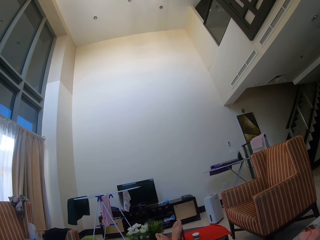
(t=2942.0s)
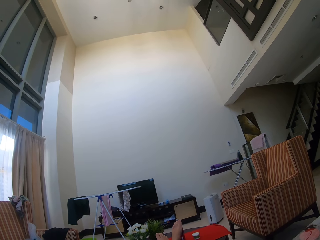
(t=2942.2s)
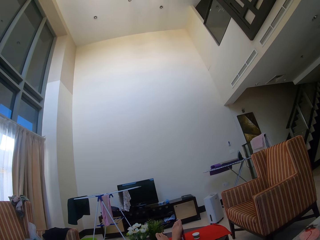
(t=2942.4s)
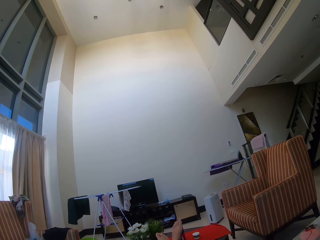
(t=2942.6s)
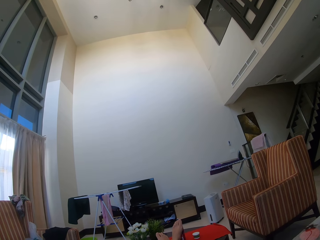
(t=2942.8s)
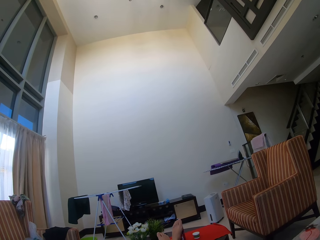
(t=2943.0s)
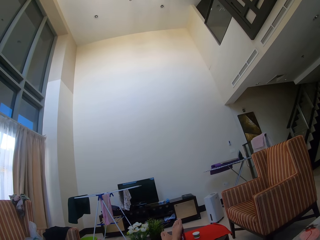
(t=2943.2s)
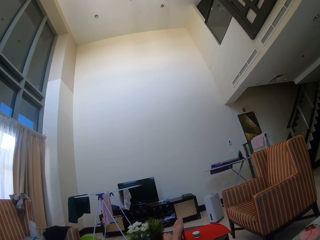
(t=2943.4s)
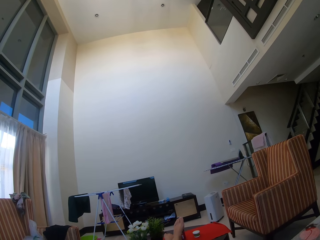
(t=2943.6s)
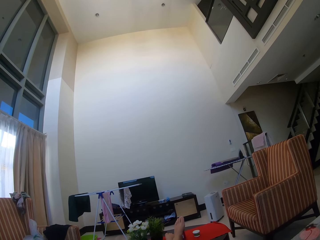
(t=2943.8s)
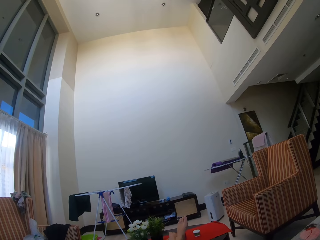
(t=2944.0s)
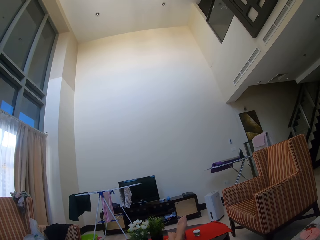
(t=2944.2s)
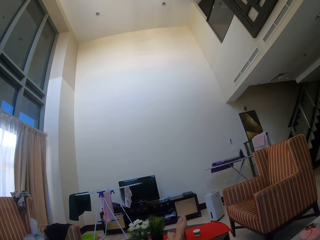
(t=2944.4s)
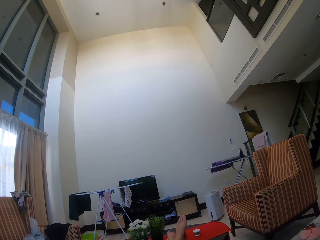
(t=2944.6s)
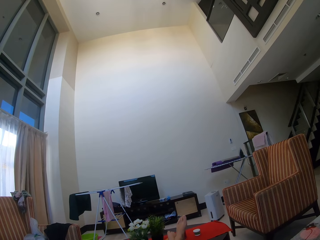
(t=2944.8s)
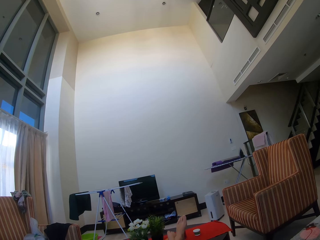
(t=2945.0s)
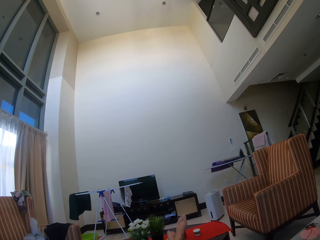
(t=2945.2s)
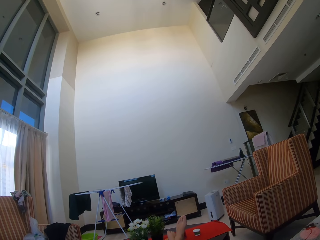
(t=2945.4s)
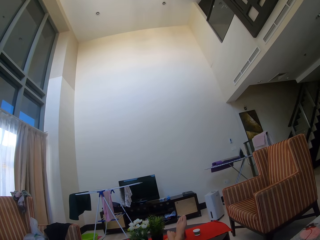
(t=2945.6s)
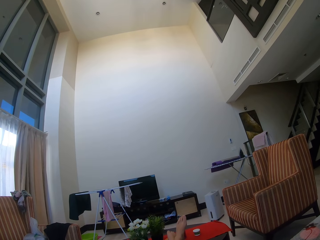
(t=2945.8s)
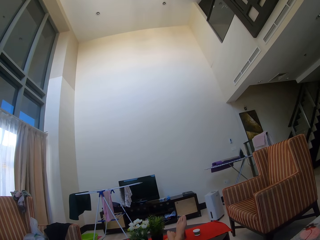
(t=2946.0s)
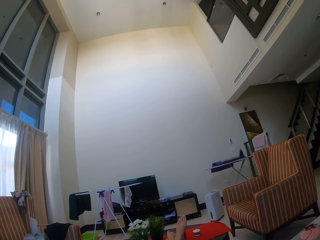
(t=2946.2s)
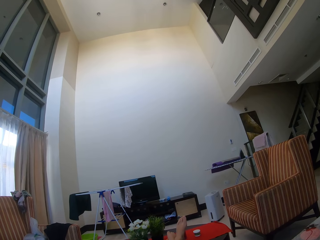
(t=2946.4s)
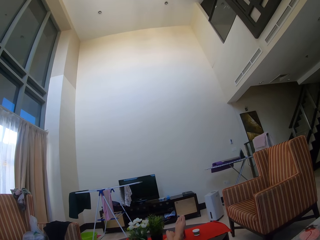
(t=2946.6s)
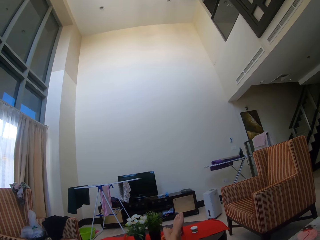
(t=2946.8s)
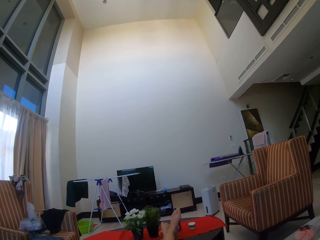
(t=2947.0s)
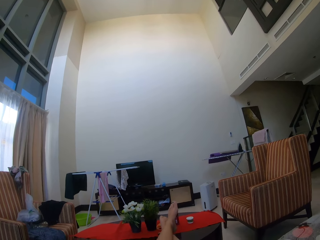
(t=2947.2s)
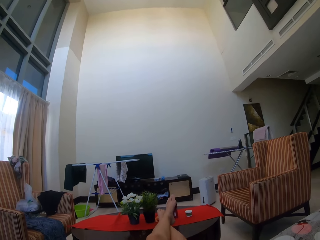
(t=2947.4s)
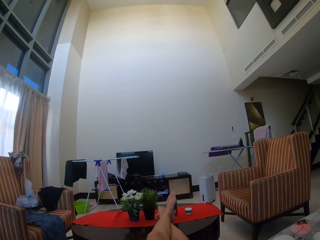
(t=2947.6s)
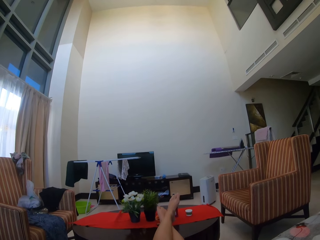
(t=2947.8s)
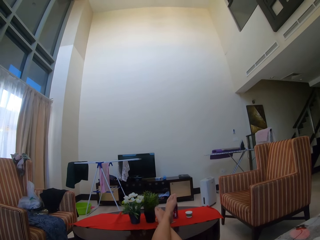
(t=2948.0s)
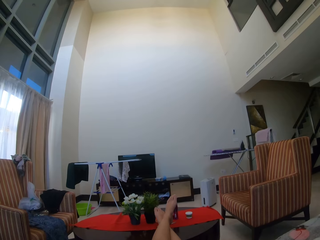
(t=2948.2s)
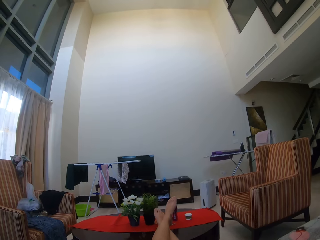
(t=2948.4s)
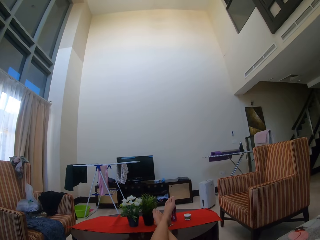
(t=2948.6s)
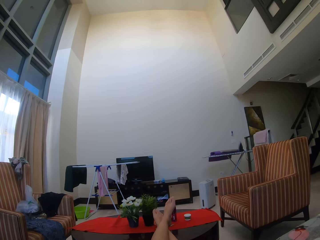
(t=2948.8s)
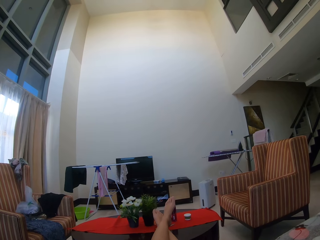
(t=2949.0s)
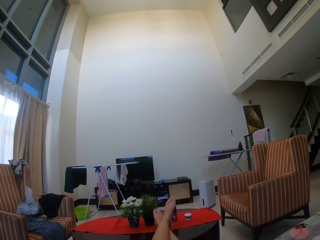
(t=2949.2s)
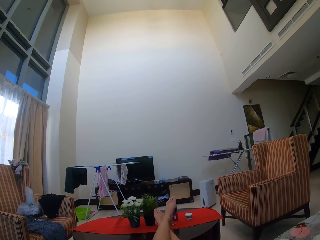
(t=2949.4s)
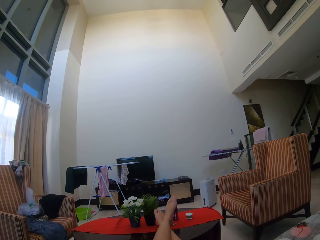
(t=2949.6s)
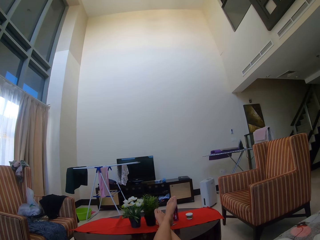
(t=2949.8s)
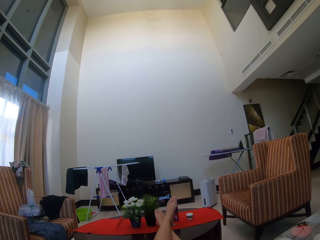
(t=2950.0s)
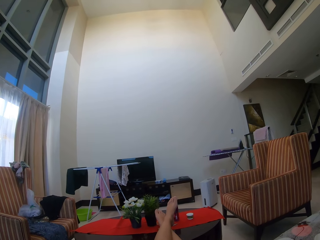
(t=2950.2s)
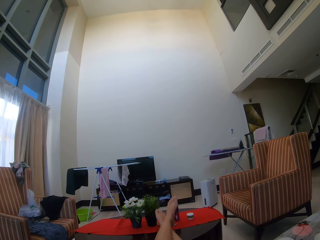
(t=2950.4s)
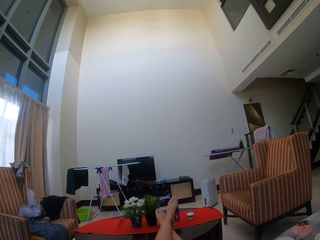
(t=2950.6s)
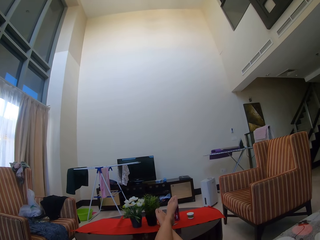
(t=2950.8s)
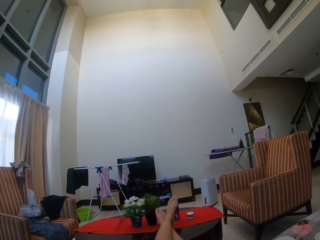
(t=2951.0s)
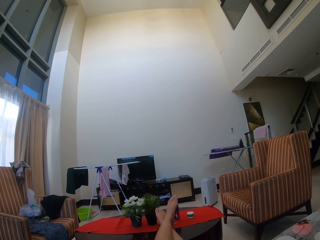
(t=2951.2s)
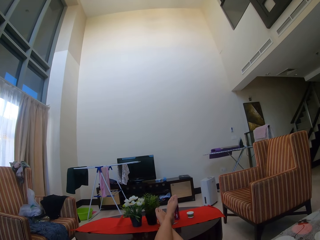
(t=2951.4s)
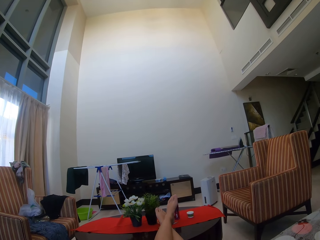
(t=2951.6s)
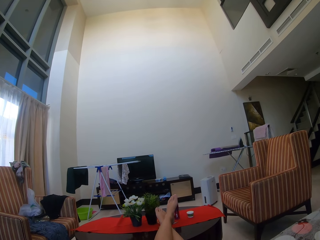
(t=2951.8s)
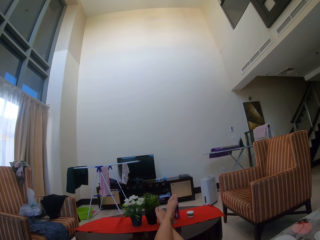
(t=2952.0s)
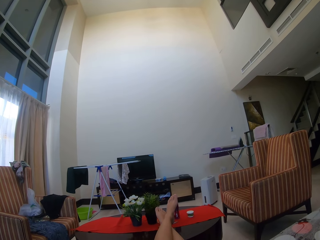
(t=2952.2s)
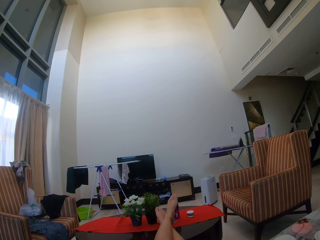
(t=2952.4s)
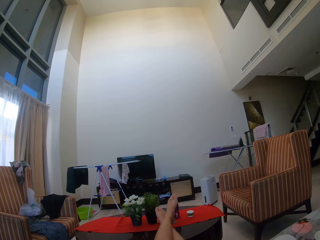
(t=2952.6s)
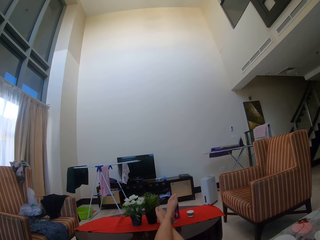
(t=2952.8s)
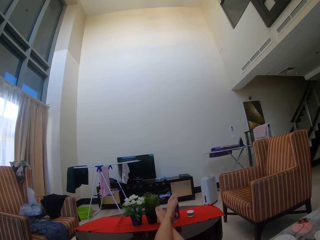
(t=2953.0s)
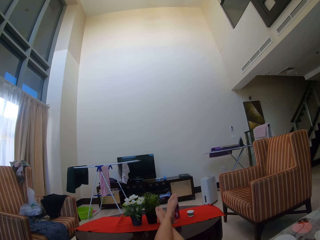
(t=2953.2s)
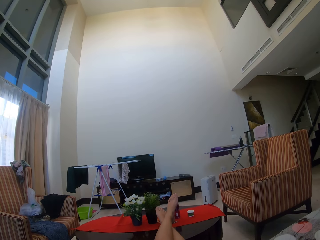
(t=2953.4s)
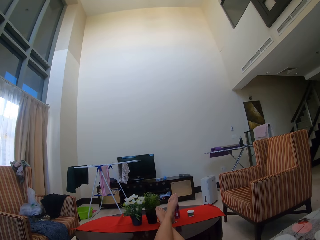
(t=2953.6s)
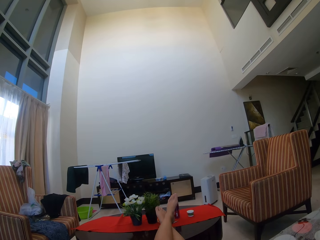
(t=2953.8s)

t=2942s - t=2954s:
The camera wearer moves the legs. They sit on the couch.

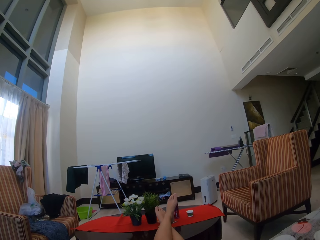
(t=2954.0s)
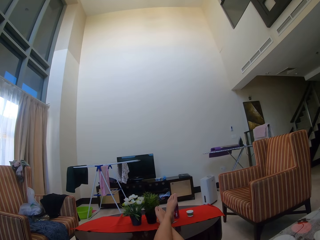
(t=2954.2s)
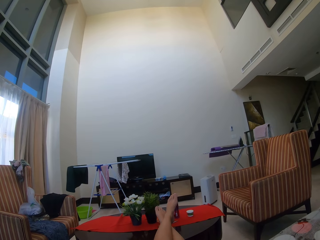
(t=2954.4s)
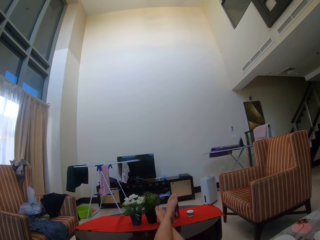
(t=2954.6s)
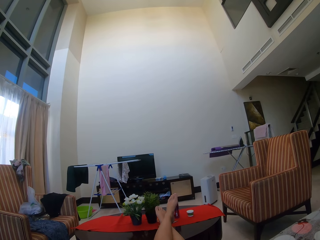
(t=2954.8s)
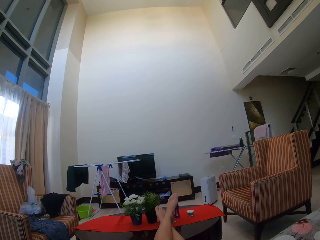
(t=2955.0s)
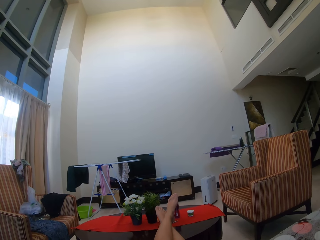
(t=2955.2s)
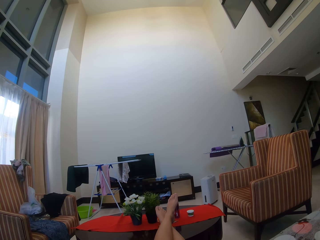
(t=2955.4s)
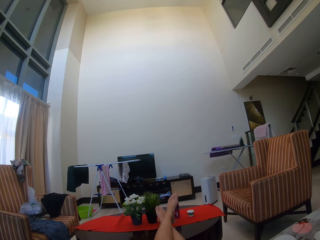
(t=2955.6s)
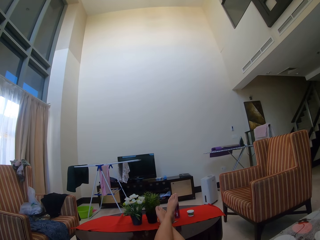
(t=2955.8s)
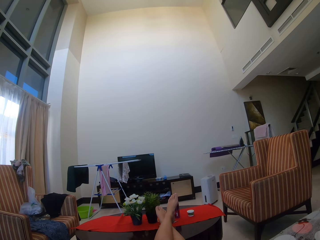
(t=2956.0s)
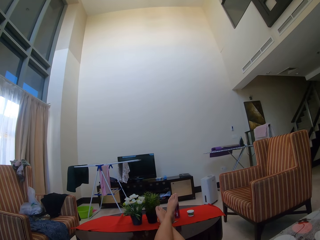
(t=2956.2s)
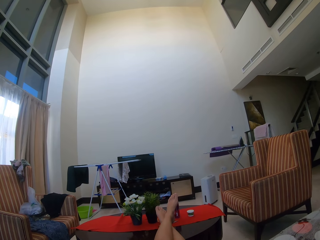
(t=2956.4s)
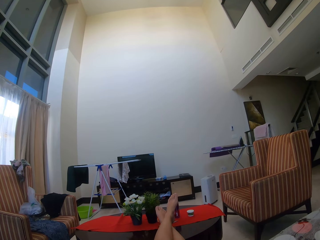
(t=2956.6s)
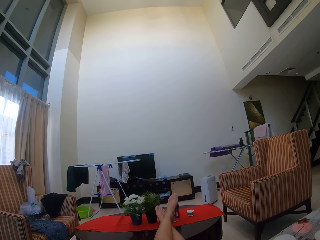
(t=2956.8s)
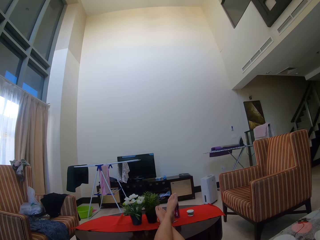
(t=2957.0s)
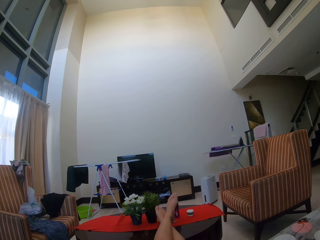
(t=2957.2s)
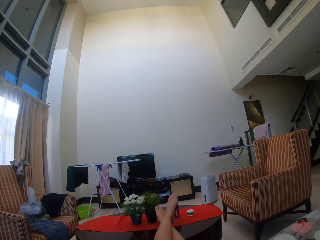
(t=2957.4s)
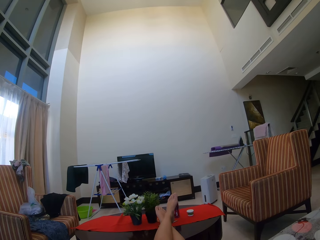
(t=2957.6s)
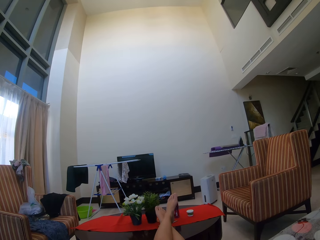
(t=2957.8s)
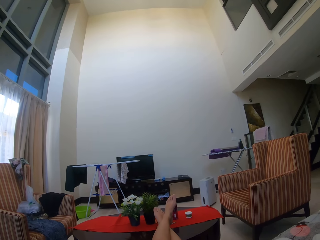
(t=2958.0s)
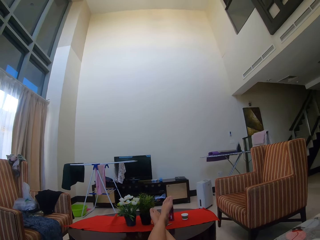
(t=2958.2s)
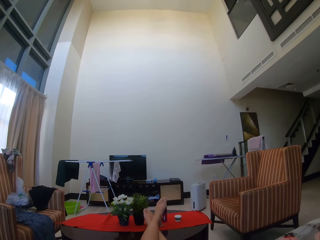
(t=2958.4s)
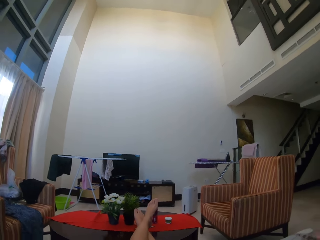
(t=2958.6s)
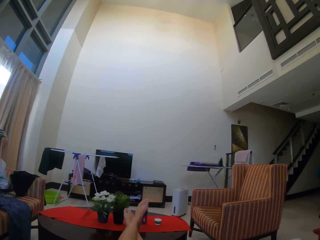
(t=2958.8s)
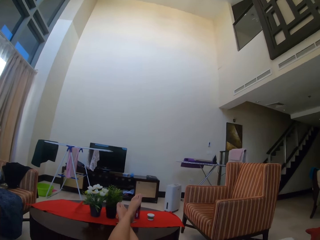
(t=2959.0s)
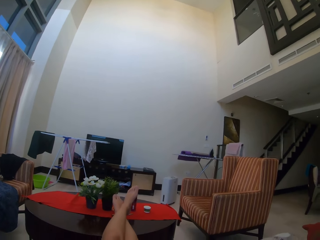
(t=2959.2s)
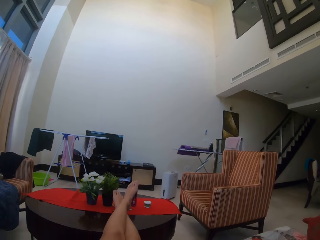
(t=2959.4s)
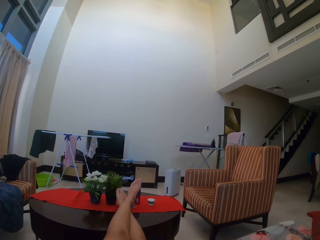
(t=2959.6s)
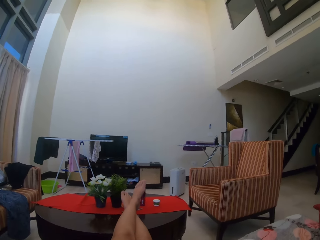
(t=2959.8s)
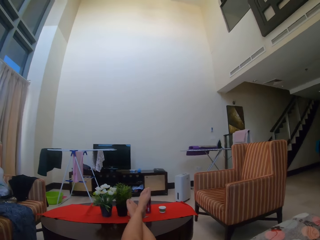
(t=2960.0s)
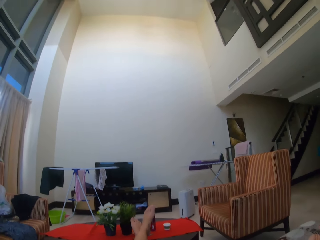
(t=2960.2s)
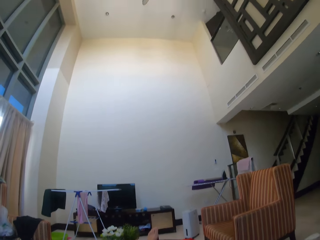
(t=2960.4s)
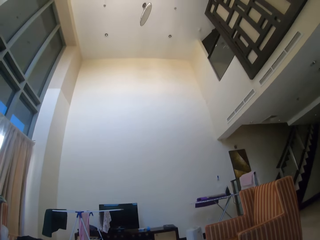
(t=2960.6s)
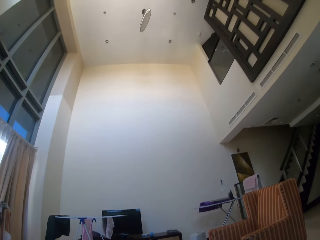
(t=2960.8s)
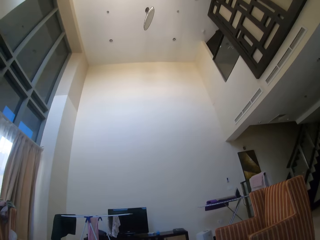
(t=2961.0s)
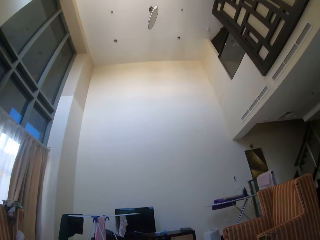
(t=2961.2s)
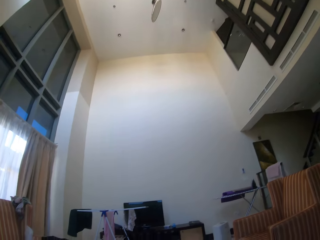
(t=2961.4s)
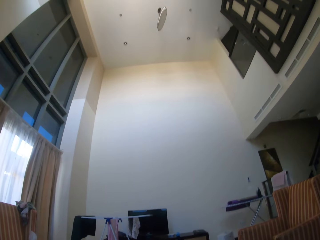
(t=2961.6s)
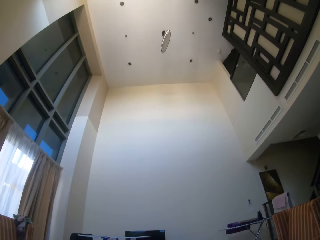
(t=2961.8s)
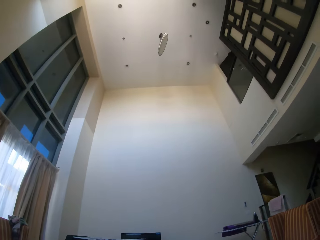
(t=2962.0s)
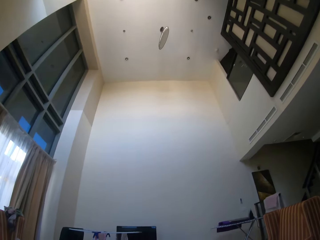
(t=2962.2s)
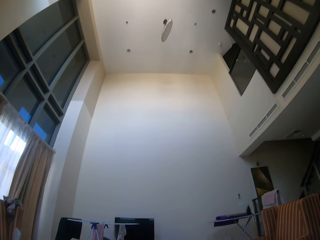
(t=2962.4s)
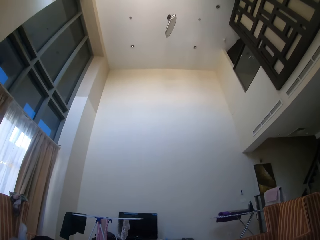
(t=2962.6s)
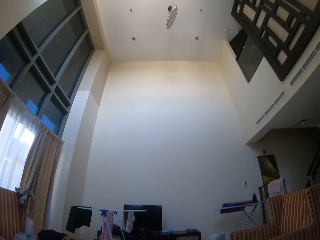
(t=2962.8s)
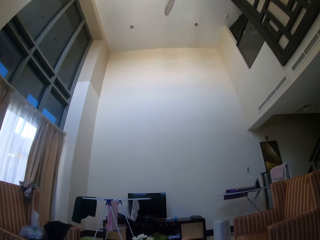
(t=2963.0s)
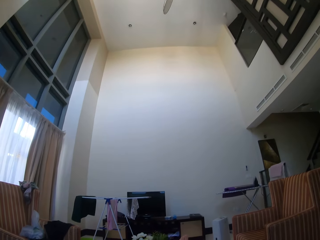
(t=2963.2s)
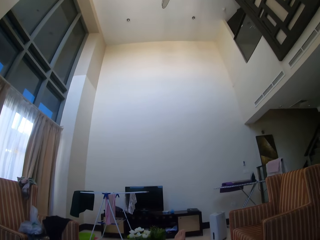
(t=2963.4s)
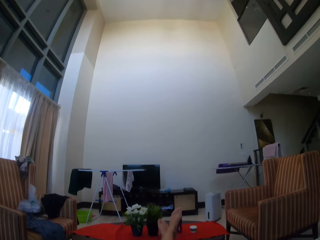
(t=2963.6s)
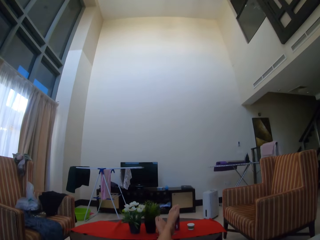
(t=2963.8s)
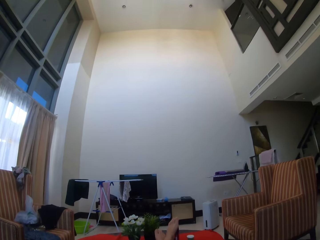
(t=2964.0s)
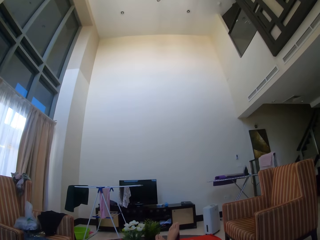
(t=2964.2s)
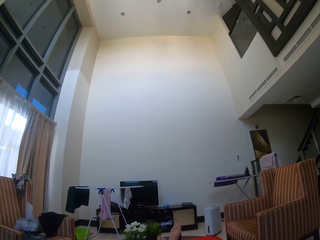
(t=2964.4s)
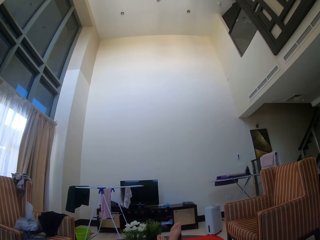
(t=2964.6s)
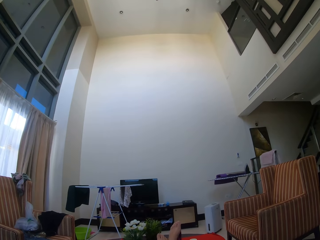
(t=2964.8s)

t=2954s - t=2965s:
The camera wearer looks around.
